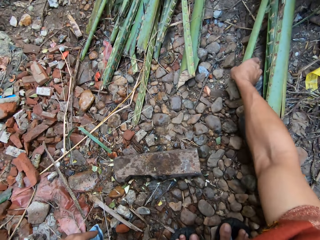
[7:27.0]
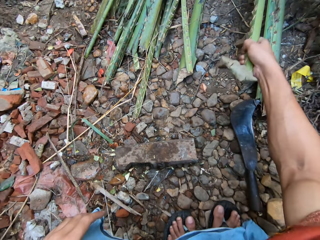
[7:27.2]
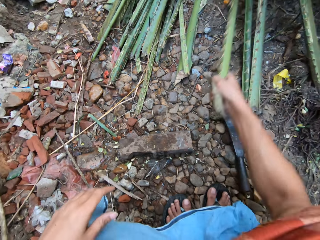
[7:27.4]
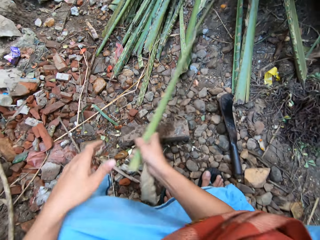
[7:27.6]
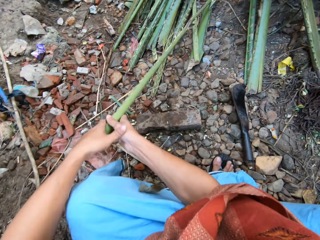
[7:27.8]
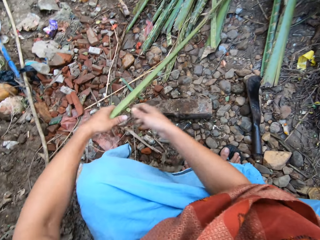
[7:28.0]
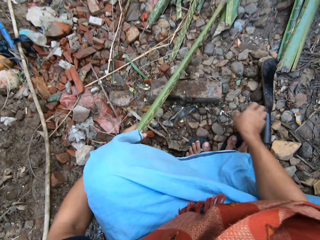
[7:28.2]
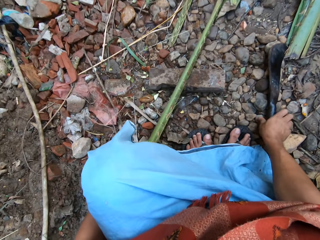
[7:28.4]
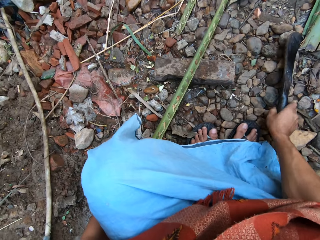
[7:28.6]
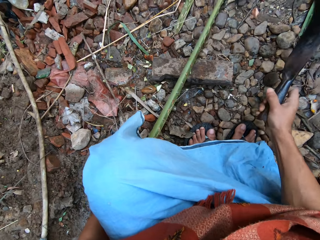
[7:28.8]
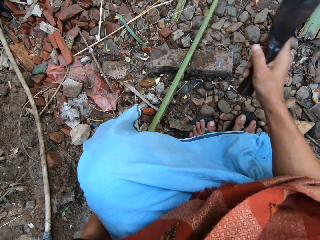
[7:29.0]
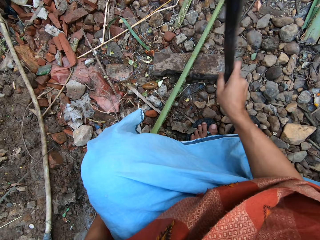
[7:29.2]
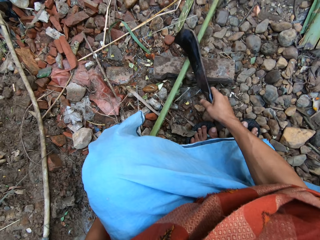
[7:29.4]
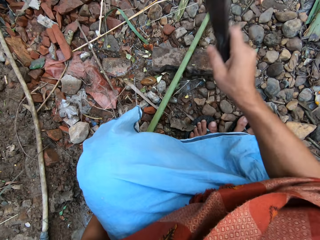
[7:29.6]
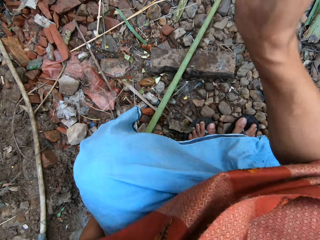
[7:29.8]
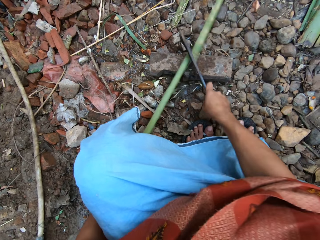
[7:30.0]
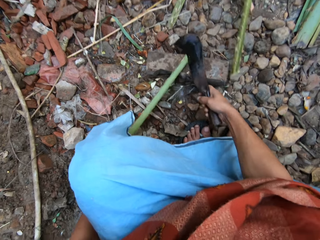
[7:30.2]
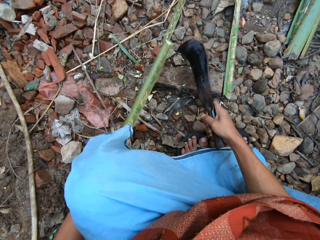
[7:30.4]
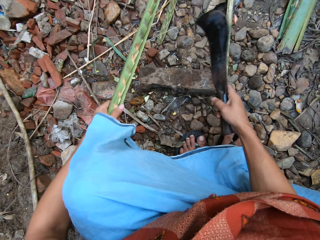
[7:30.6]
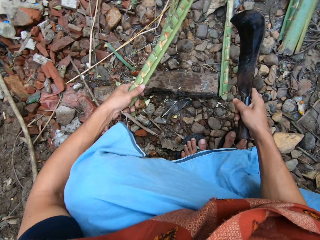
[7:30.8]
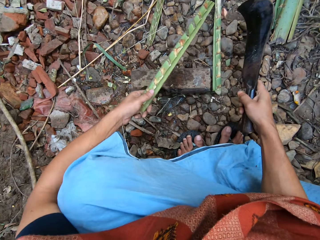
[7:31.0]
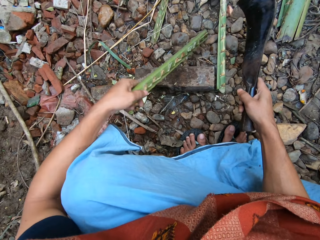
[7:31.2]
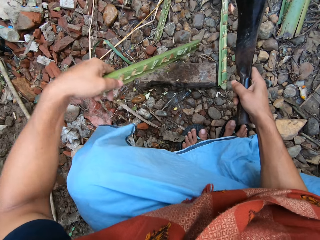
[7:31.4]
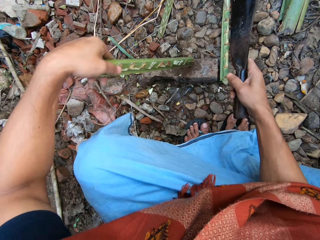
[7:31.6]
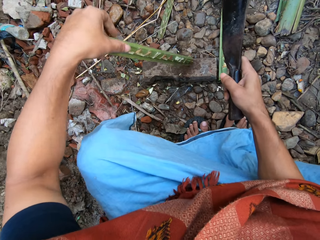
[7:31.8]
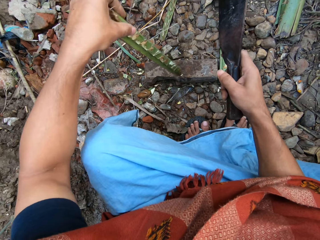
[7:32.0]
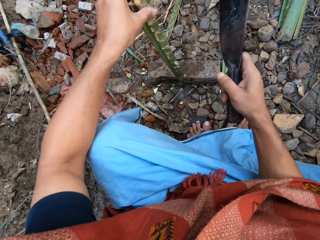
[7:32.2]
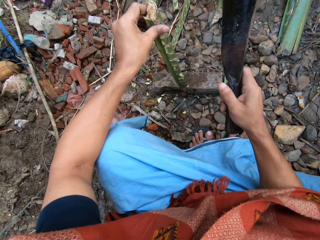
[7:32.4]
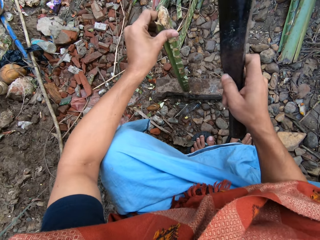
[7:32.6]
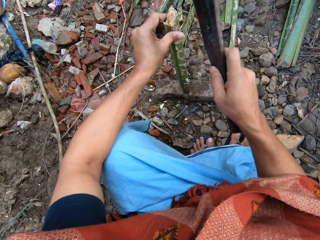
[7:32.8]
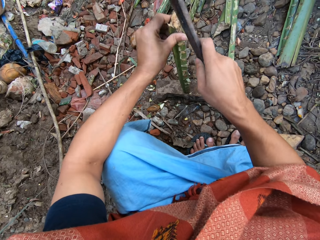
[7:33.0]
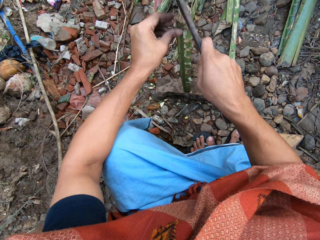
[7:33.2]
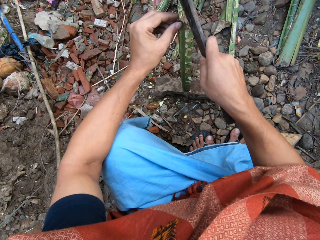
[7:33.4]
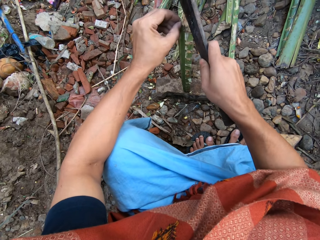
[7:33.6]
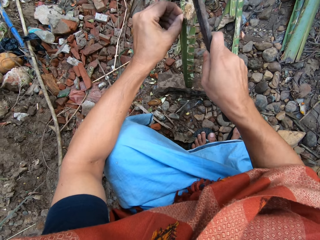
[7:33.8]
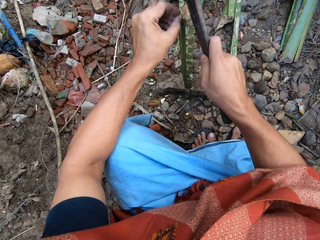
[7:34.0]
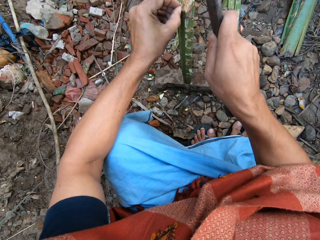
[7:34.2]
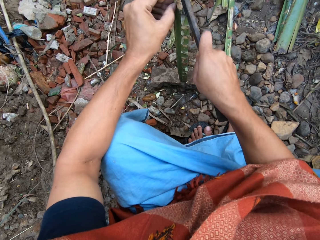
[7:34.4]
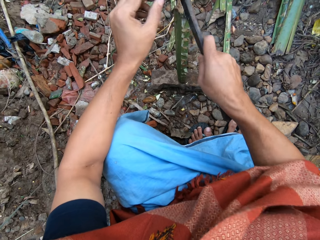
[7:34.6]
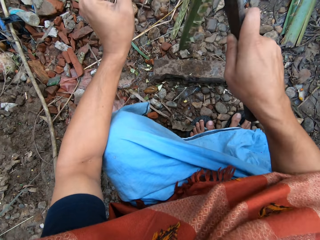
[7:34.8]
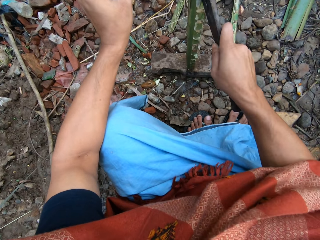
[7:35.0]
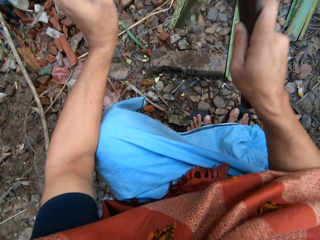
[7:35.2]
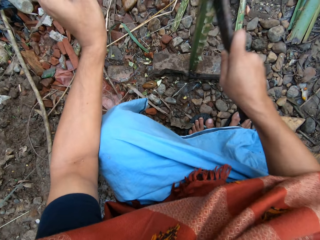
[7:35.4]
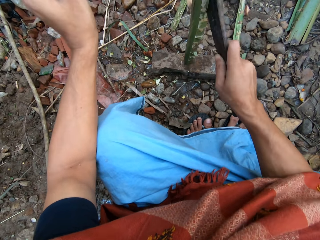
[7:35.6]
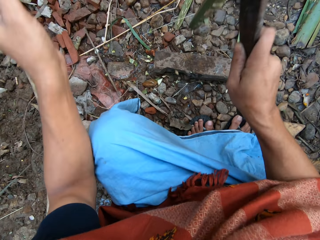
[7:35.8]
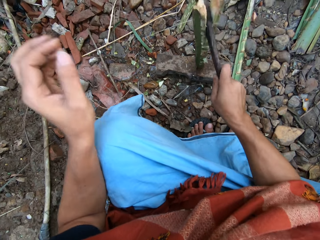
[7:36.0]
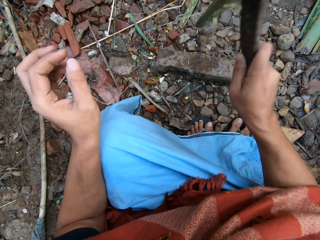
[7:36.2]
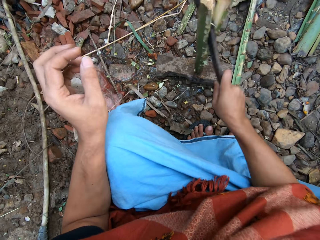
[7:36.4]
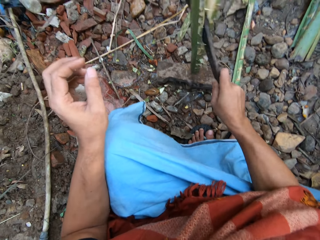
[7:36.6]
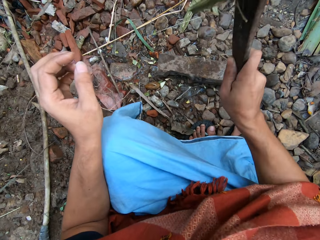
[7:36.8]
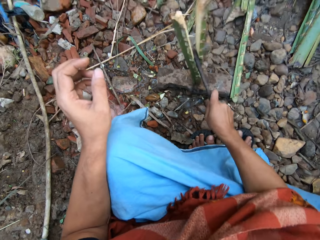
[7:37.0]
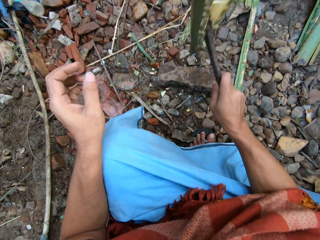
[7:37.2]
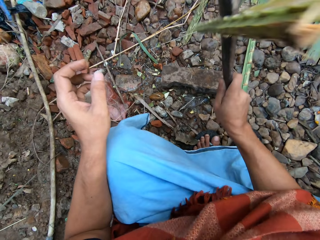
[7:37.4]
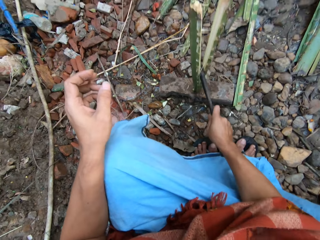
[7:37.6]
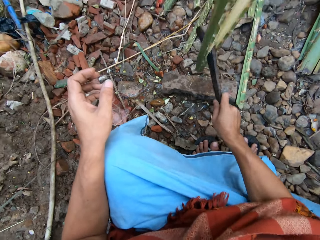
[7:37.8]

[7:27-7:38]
The camera wearer picks up another bamboo from the bunch of bamboo with his right hand. He takes the machete or pruning knife. He cuts the long bamboo into pieces on the cutting block with the pruning knife in his right hand. He adjusts the short bamboo on the cutting block with his left hand. He splits the bamboo on the cutting block with the pruning knife in his right hand.

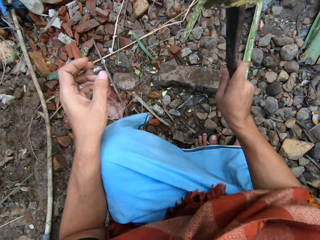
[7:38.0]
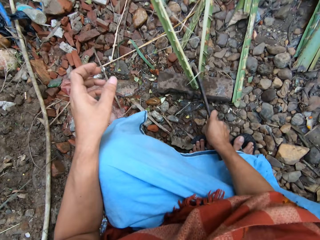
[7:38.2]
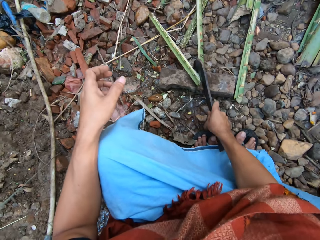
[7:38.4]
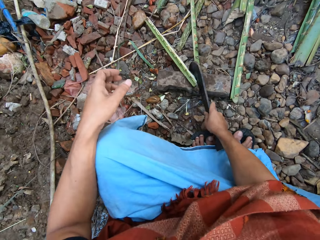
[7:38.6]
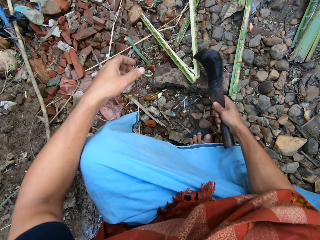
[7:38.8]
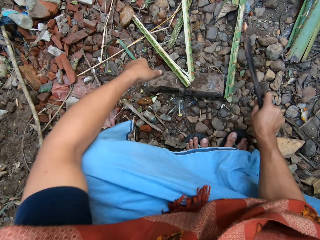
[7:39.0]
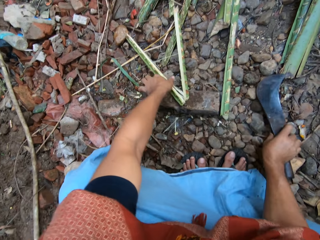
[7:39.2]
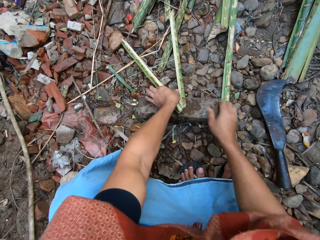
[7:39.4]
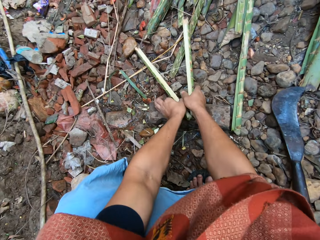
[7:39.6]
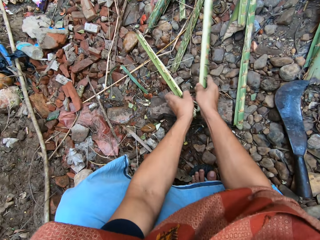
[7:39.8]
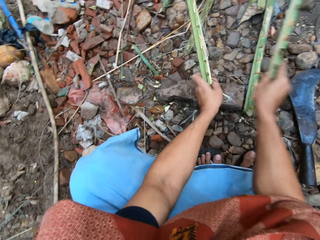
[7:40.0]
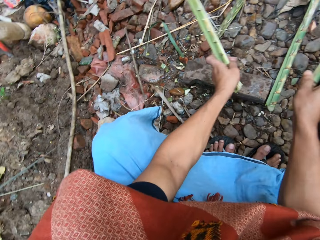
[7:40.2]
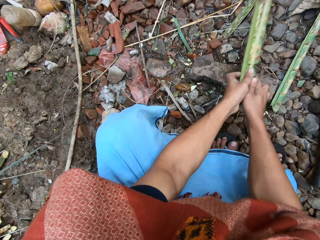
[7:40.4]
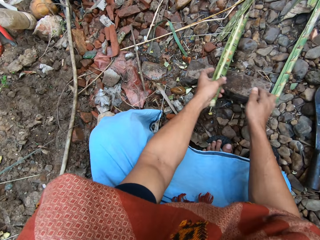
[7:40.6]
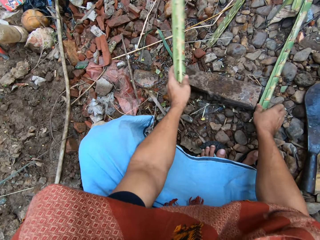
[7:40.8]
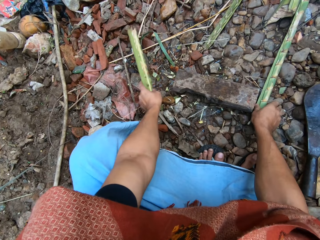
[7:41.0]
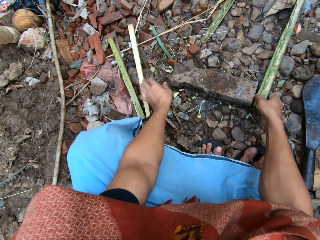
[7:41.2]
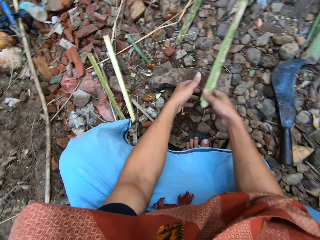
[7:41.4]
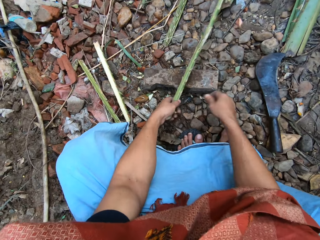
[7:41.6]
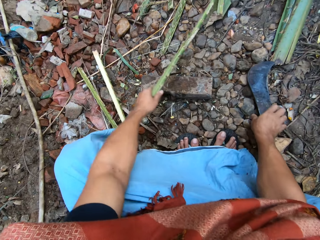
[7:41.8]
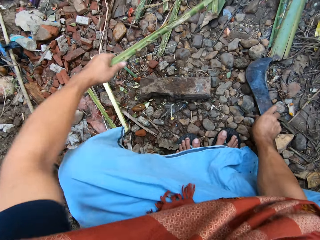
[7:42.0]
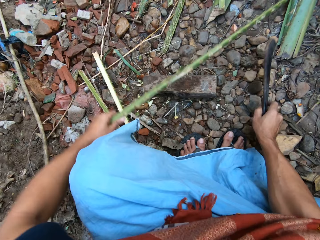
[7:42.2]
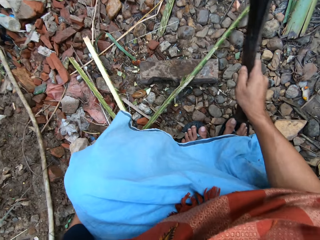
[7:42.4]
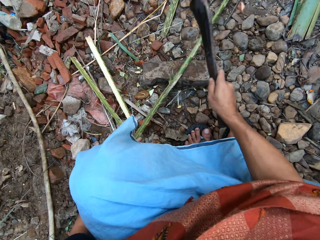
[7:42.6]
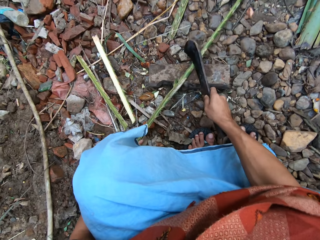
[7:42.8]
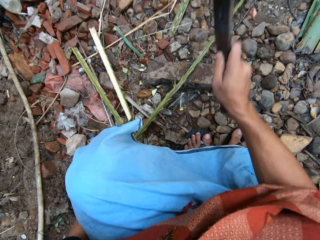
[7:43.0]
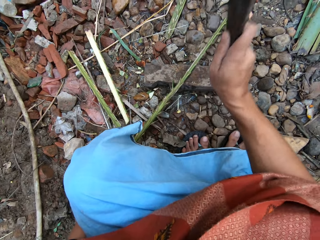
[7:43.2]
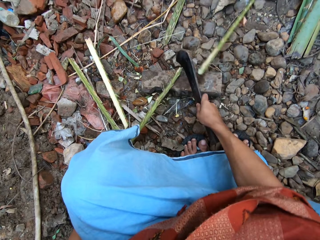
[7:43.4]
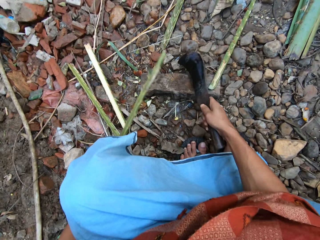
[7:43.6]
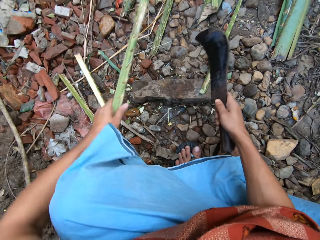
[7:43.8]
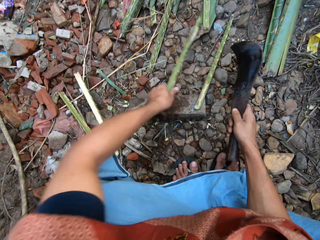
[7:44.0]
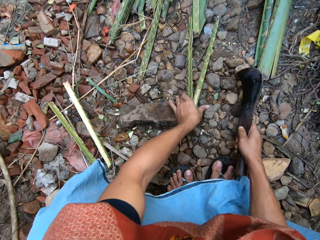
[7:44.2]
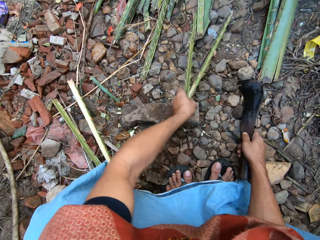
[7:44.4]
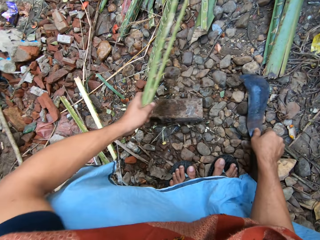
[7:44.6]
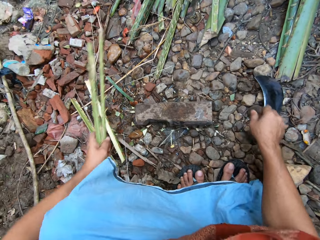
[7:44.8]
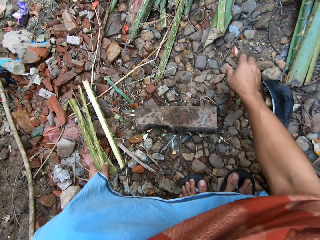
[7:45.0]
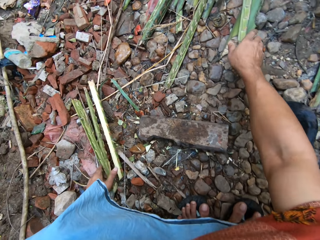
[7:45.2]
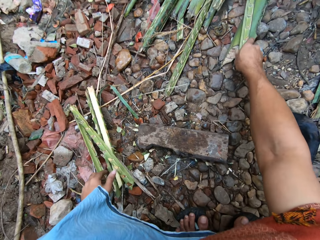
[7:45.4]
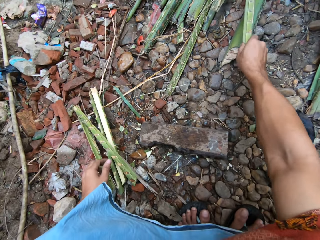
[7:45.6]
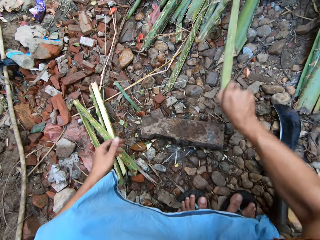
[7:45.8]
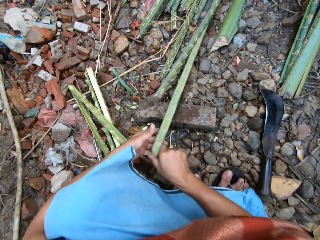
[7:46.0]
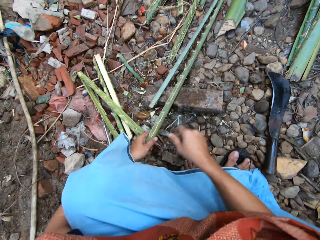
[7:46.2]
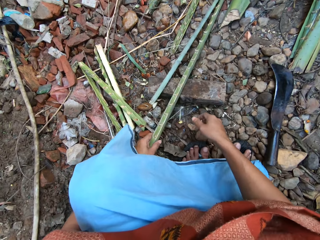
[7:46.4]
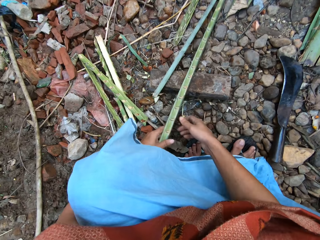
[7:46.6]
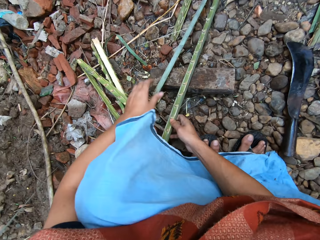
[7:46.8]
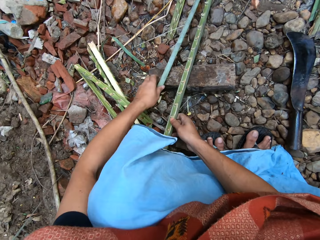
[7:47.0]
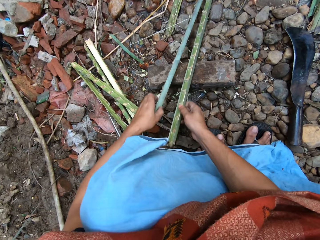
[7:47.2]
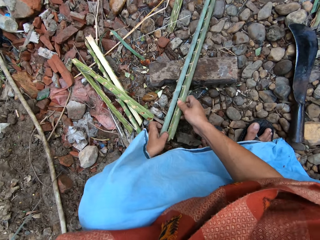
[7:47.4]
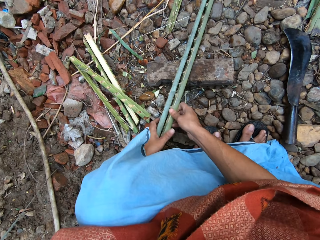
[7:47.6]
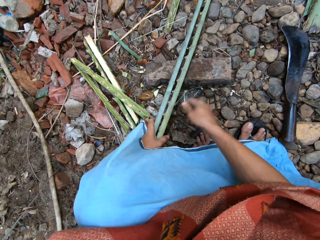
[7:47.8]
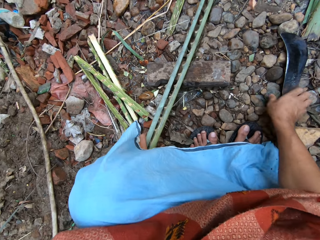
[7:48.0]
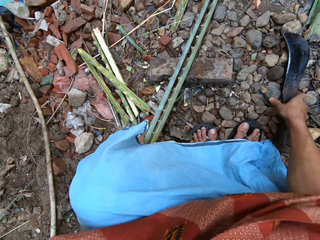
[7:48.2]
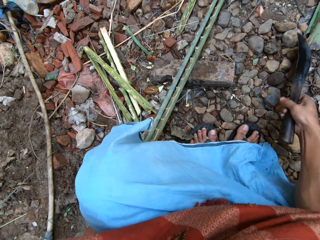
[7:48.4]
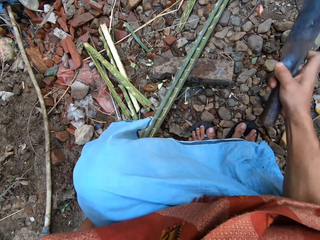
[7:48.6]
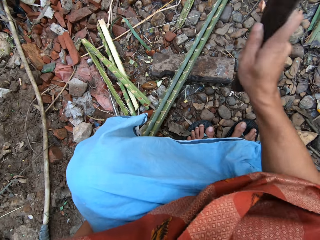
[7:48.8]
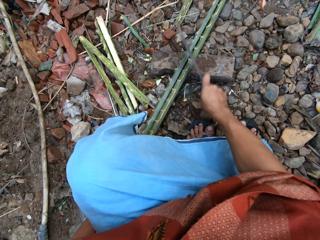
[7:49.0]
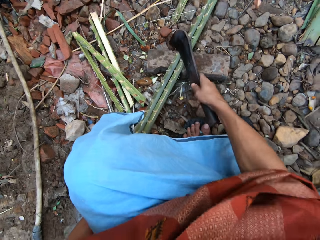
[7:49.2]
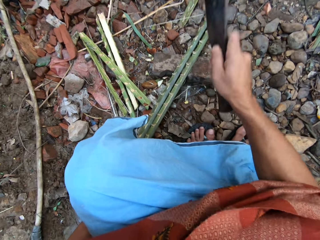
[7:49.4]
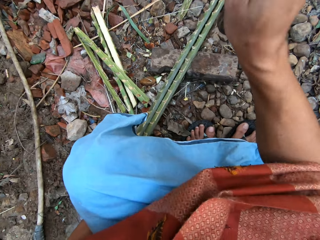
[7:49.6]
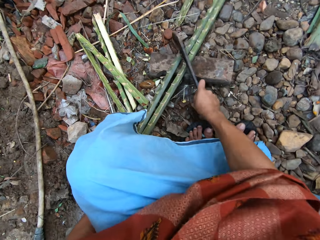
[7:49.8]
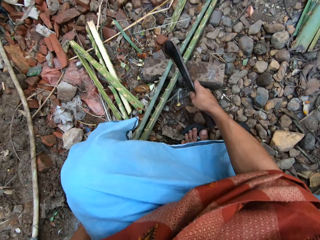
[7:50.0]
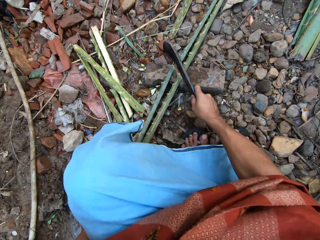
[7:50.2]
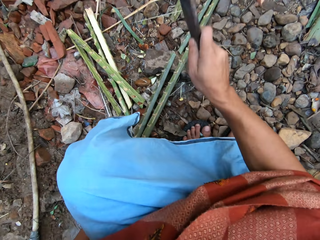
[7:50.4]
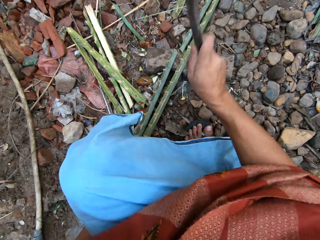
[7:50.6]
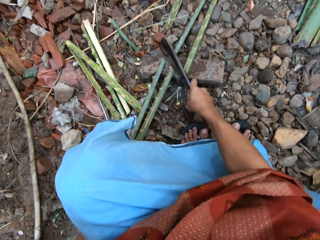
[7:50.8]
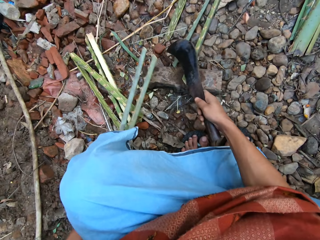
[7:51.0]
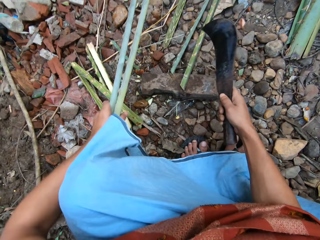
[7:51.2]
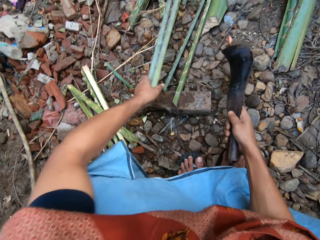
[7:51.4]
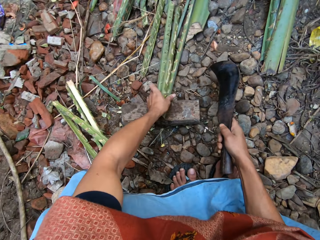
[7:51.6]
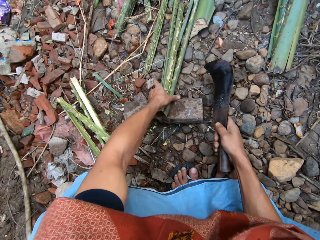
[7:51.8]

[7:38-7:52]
The camera wearer puts the machete or pruning knife on the ground. He puts the split bamboo on the floor with his left hand. He takes the machete. He adjusts the long bamboo with his left hand. He cuts the long bamboo on the cutting block with the pruning knife in his right hand. He puts the cut bamboo on the split bamboo on the floor with both hands. He picks up a pair of long bamboo from another bunch of bamboo on the ground with his right hand. He takes the machete. He cuts the pair of long bamboo on the cutting block with the pruning knife in his right hand.
